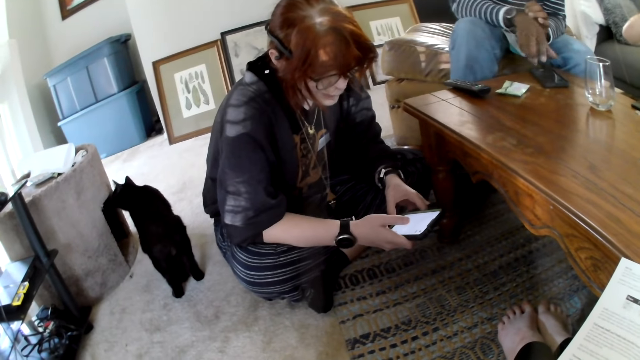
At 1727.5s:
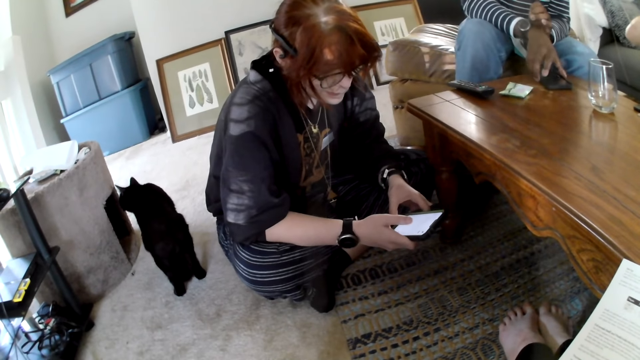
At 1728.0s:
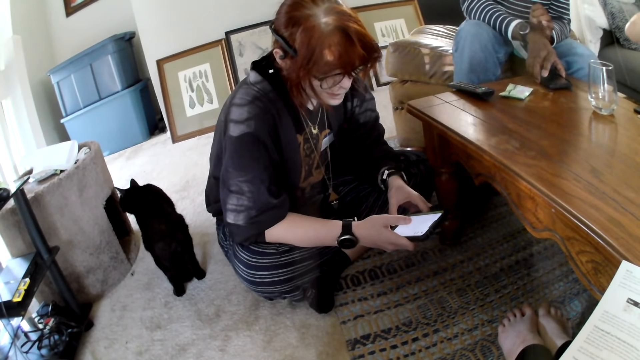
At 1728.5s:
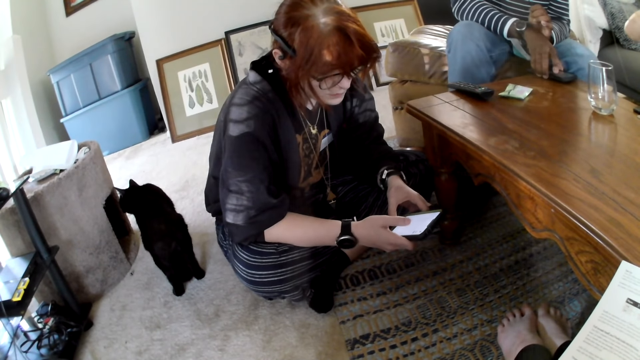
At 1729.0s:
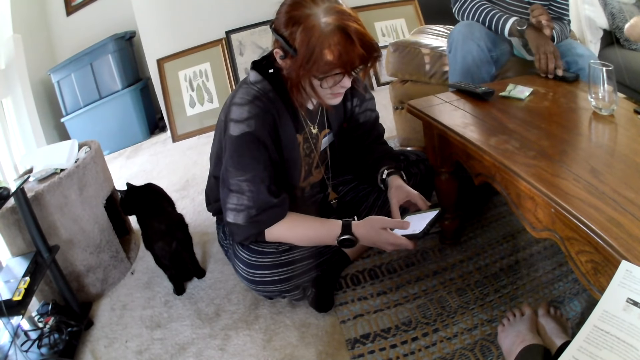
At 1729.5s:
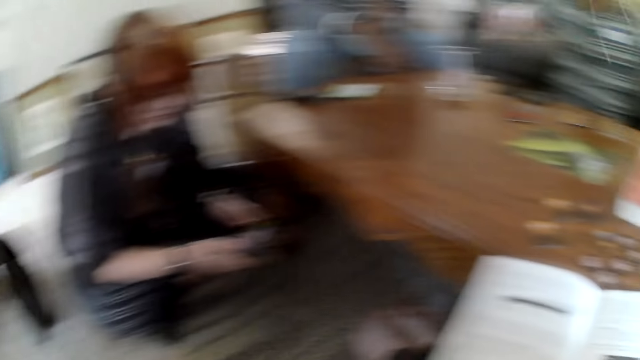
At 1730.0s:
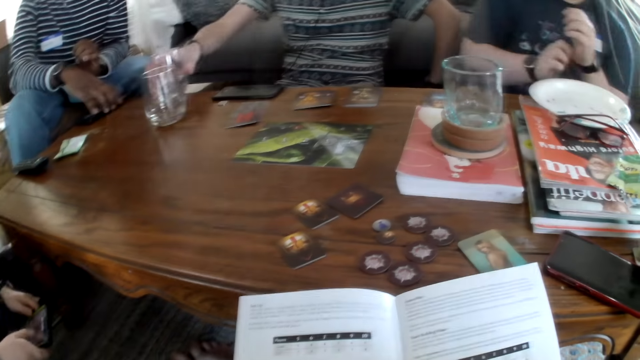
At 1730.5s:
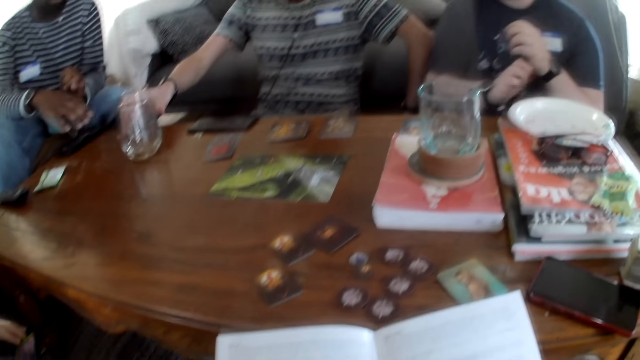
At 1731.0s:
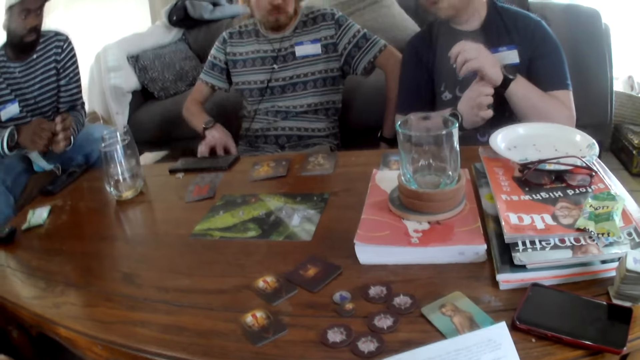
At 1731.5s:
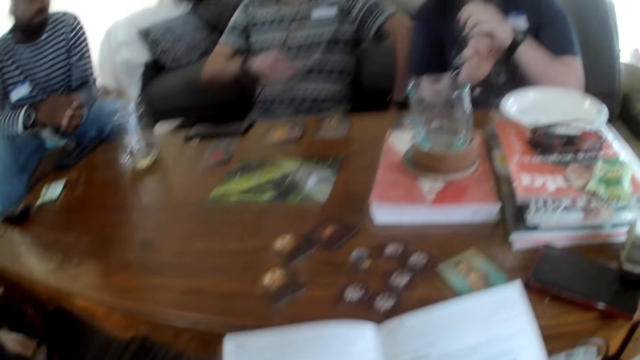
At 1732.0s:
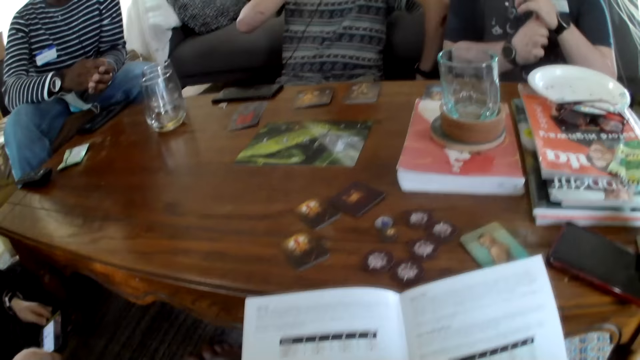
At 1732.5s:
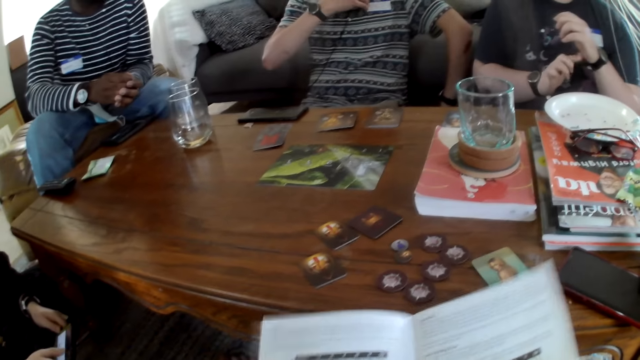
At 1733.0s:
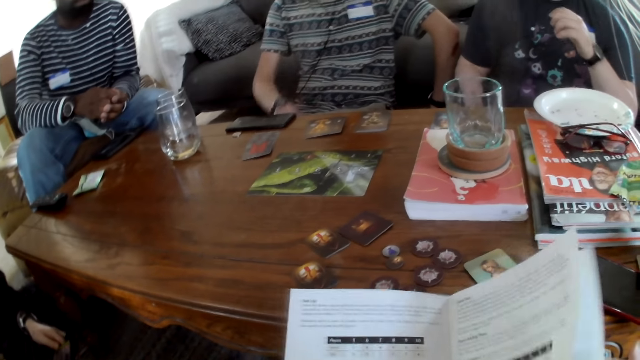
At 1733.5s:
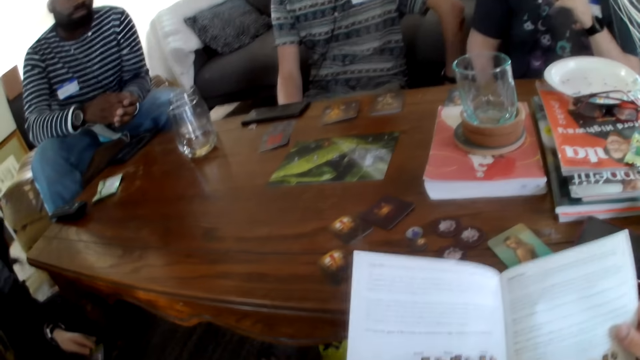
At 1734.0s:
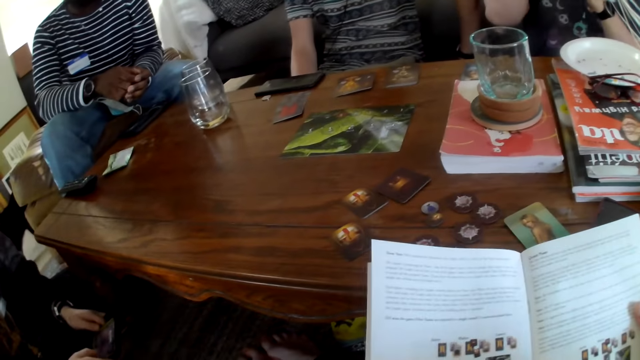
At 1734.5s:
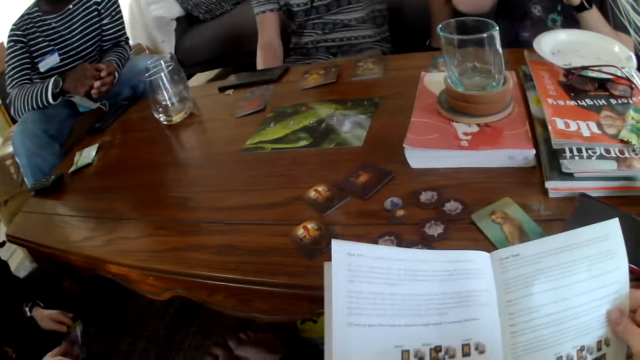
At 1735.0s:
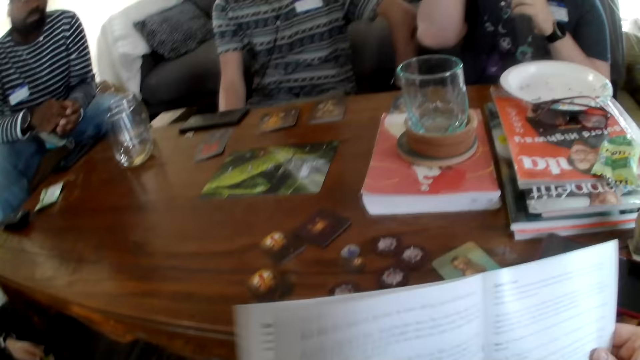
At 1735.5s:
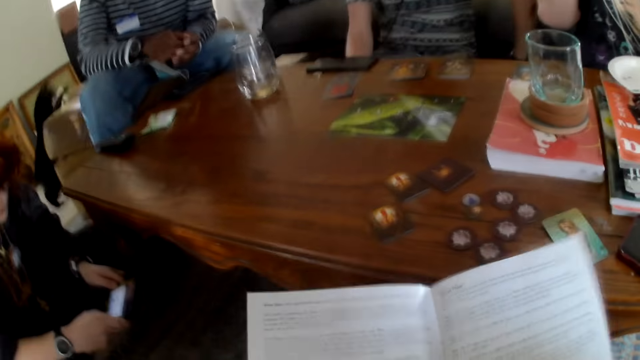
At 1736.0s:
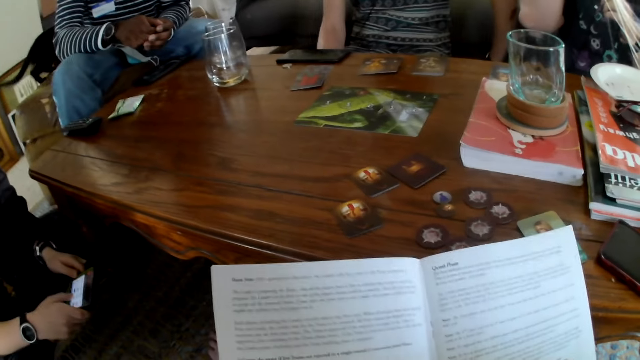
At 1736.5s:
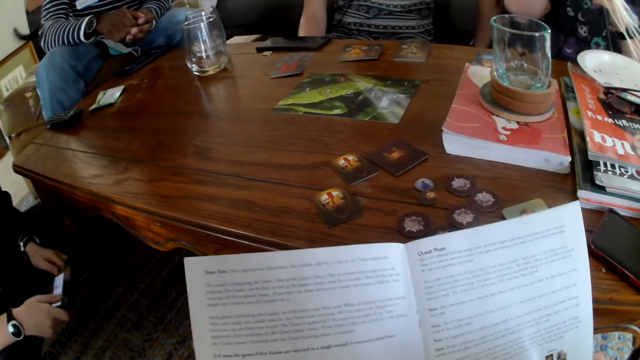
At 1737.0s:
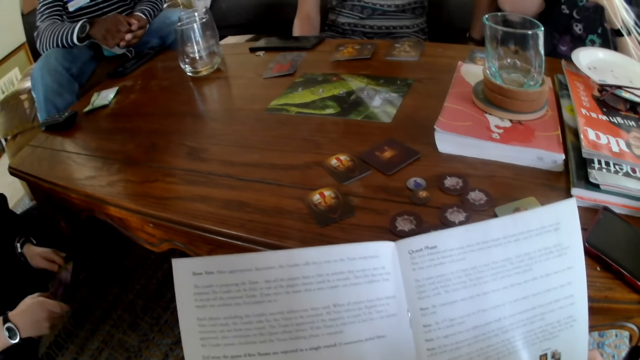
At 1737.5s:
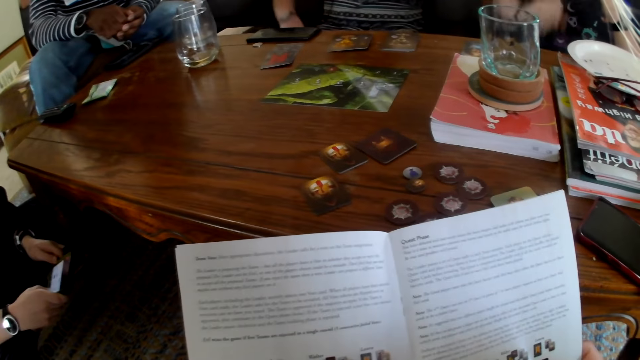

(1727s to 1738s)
A man holds the phone. The man picks up the phone. Another man puts the glass on the table and moves the hand. A person talks. The camera wearer talks, scrolls the book, and talks.

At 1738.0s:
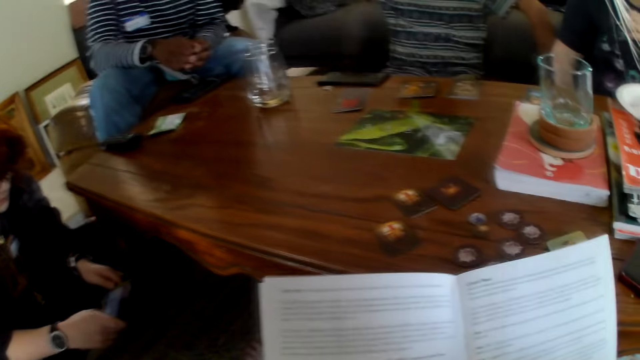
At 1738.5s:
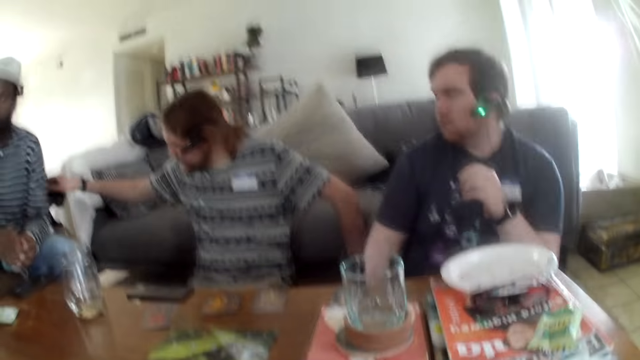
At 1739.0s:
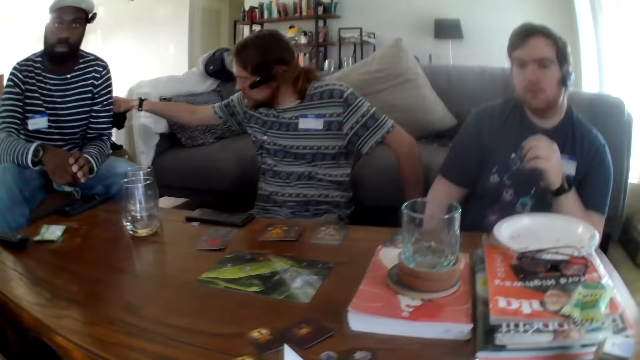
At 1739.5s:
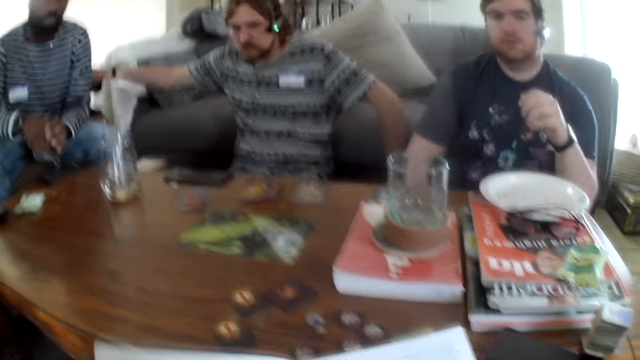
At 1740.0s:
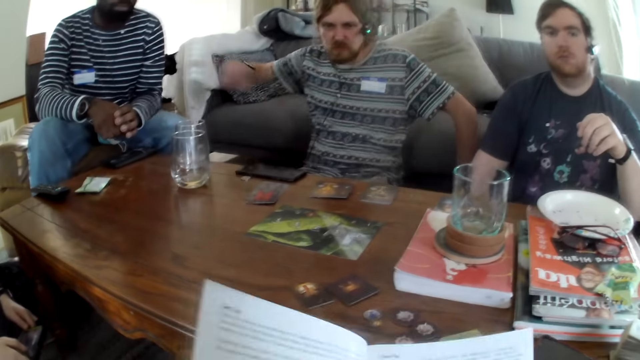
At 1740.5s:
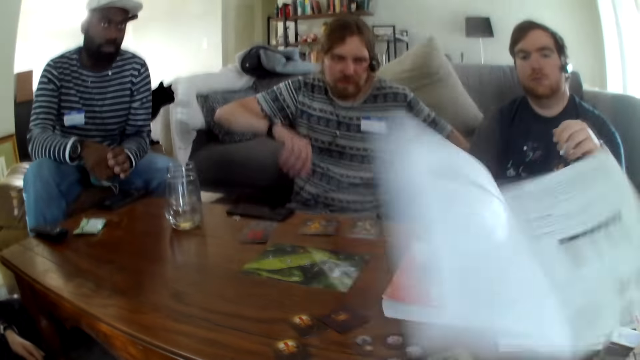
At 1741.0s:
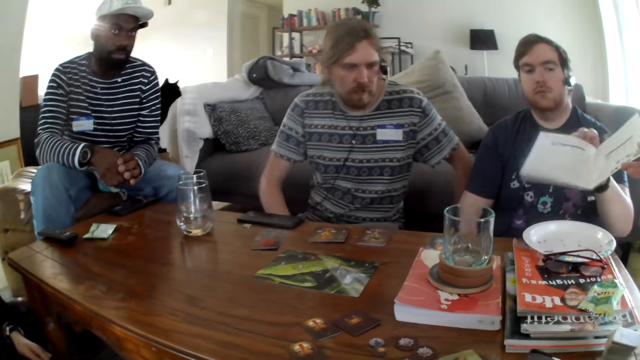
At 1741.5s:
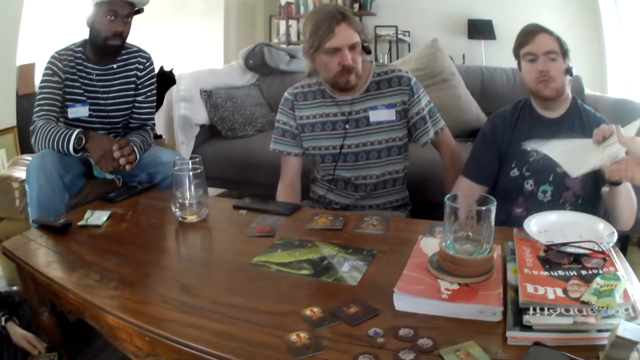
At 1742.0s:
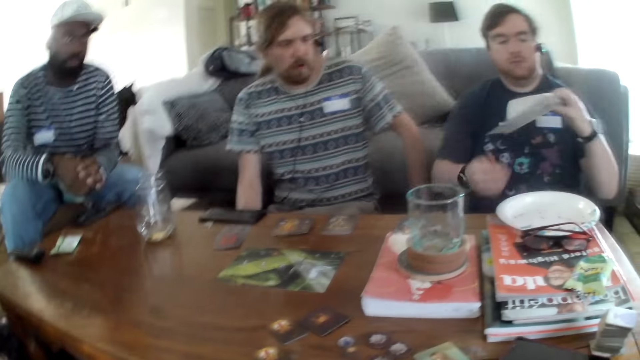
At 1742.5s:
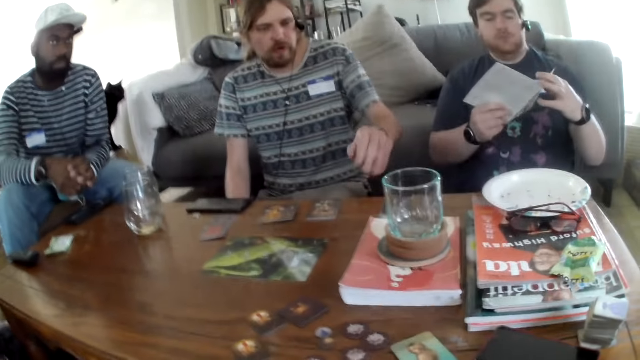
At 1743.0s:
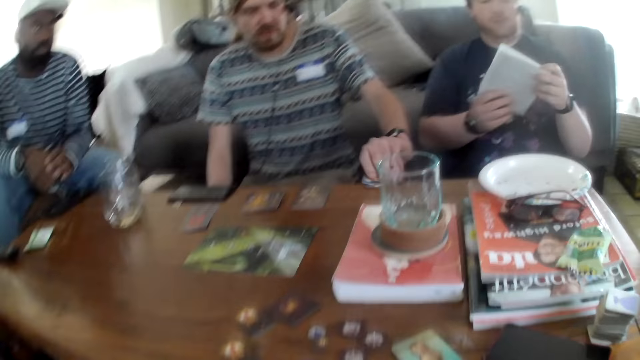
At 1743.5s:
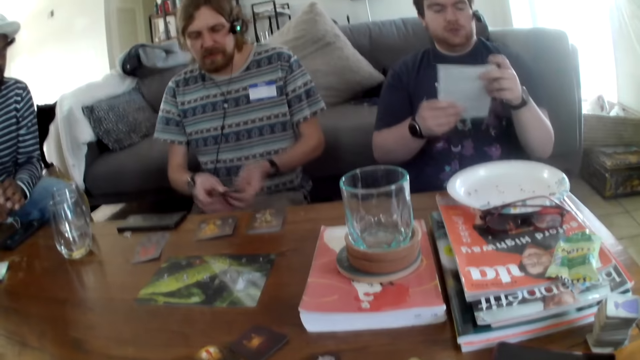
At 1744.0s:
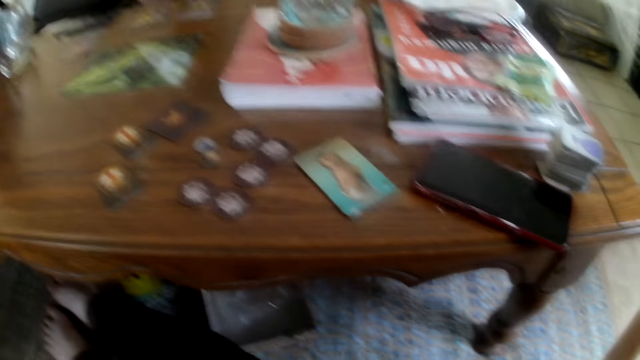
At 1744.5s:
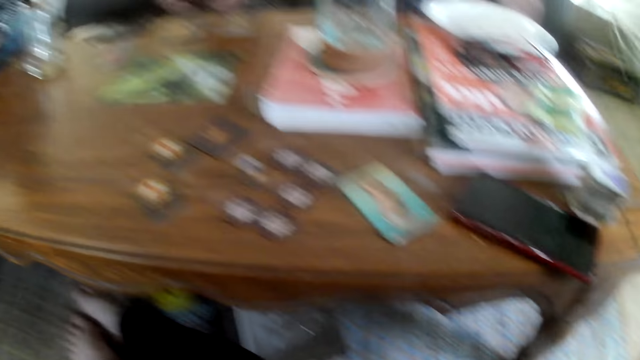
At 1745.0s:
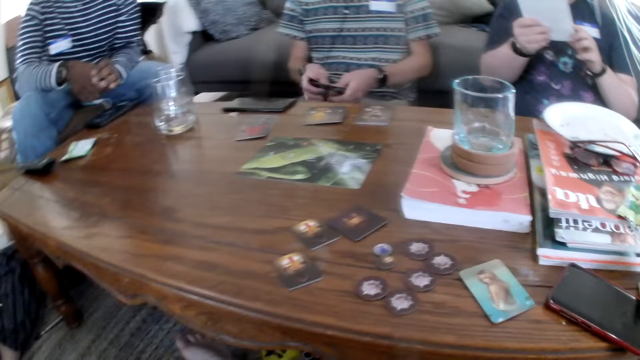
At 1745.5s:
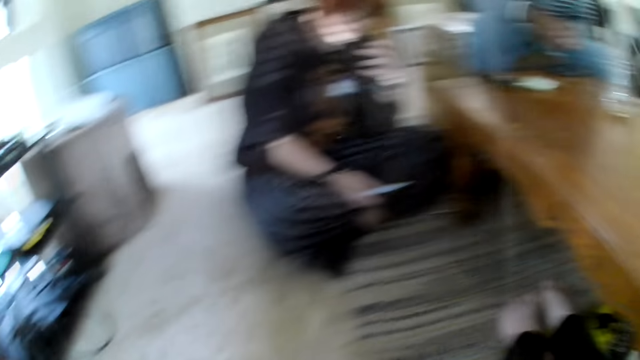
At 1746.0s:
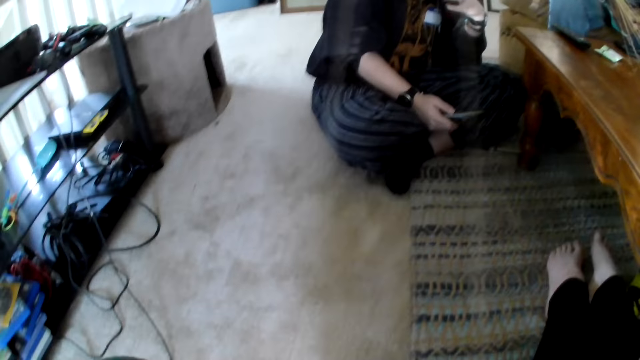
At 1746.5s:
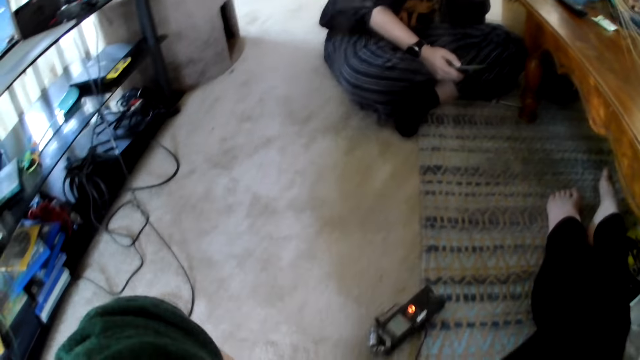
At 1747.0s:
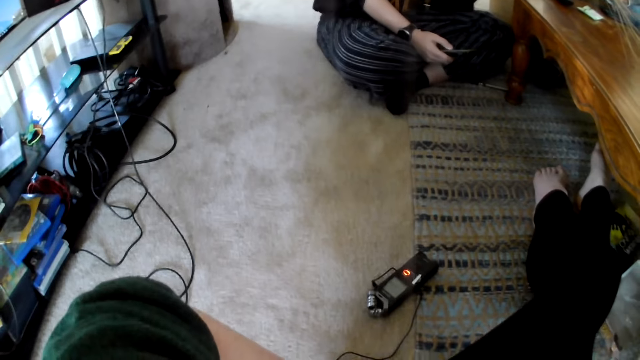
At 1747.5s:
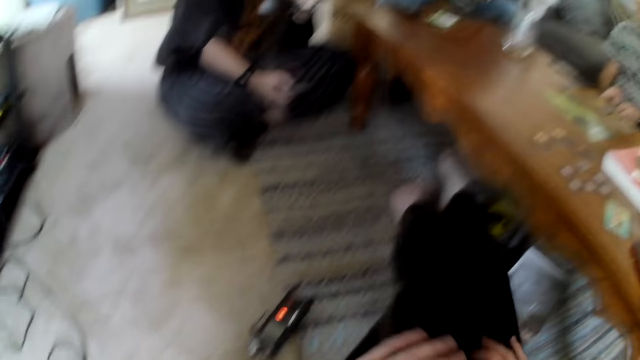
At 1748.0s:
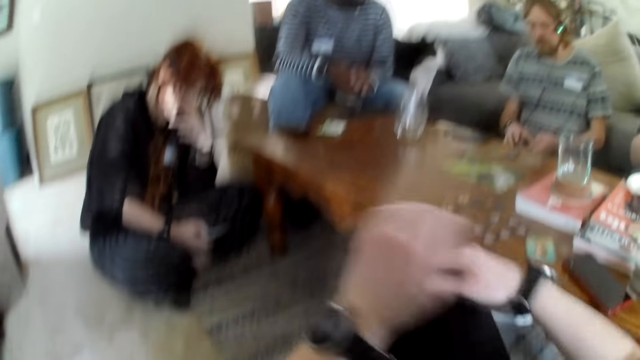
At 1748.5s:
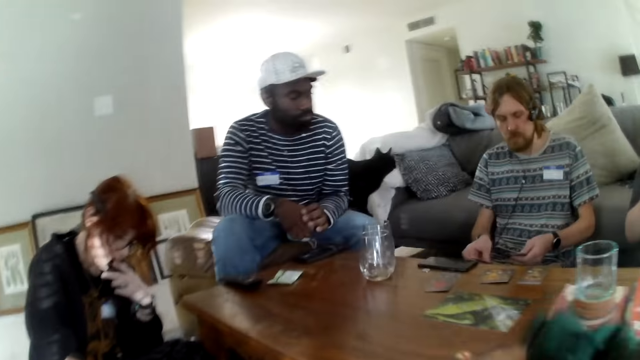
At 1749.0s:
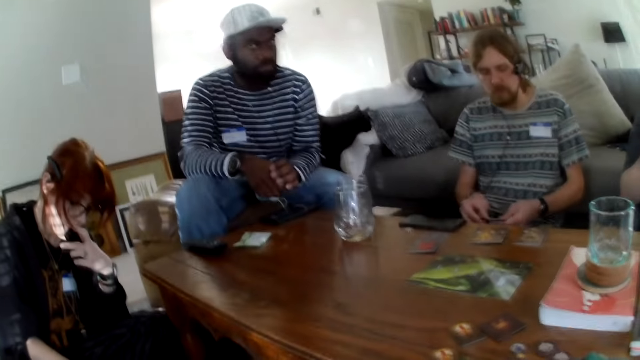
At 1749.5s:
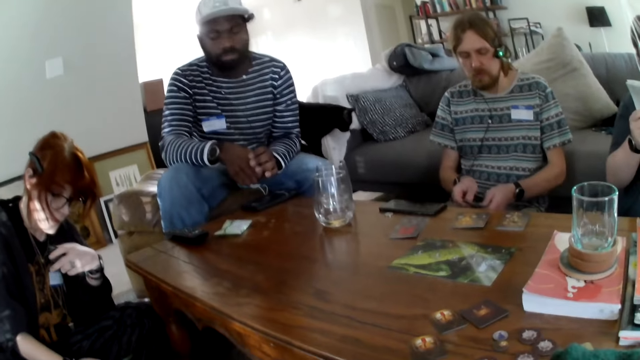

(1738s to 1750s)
A man touches the cat. The camera wearer talks and gives another man the guide. The other man holds the guide. The first man picks up the card. The camera wearer talks and moves the hand. The first man shuffles the cards. The camera wearer talks.
